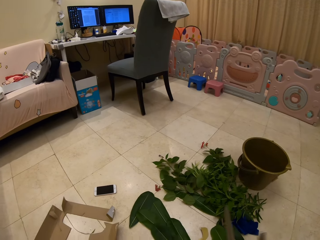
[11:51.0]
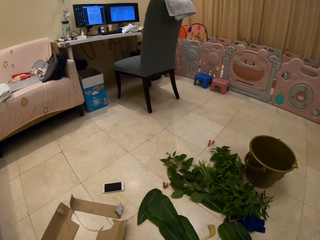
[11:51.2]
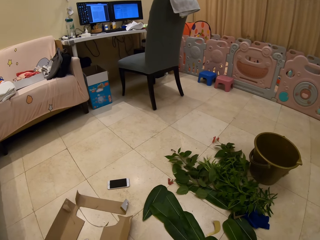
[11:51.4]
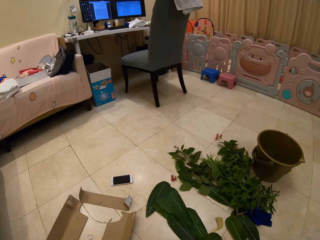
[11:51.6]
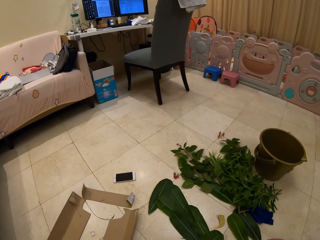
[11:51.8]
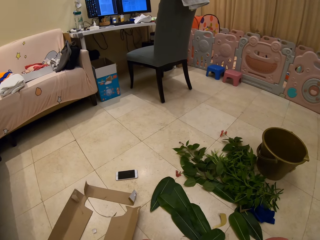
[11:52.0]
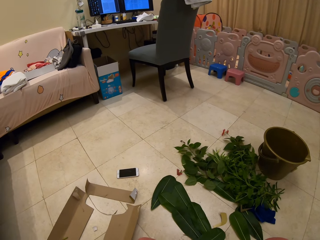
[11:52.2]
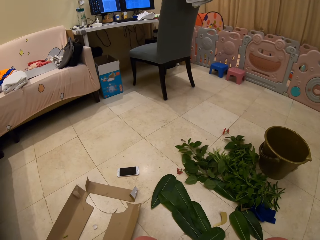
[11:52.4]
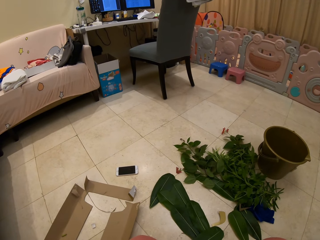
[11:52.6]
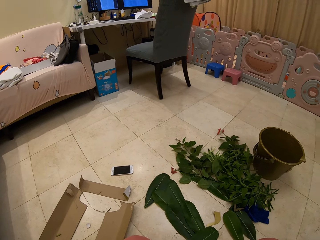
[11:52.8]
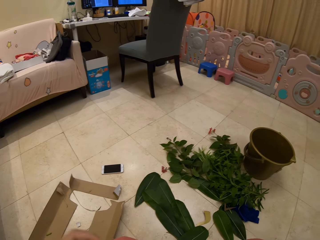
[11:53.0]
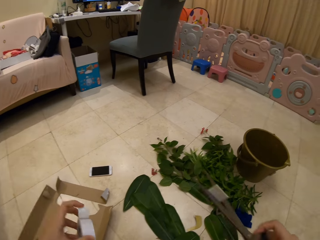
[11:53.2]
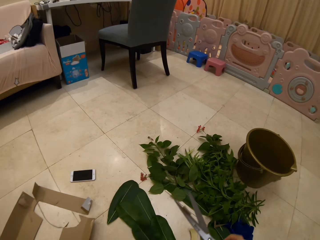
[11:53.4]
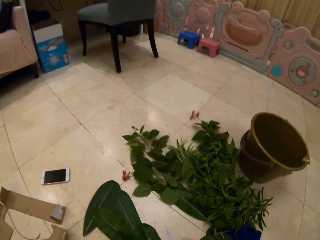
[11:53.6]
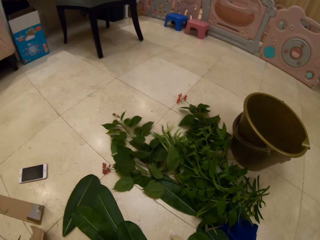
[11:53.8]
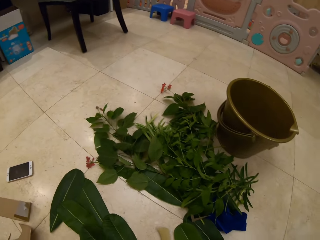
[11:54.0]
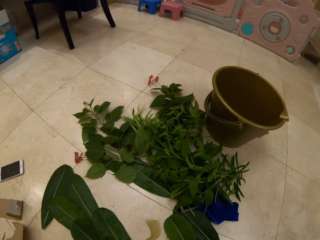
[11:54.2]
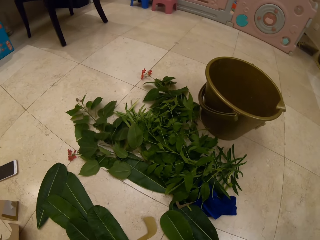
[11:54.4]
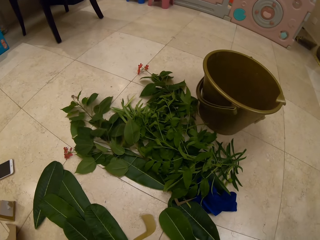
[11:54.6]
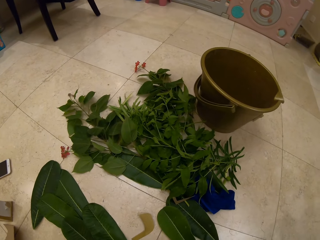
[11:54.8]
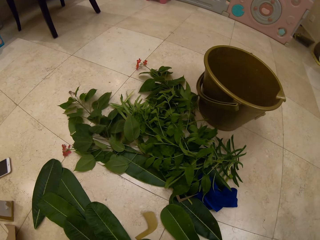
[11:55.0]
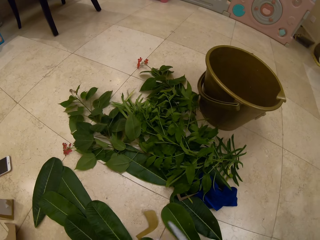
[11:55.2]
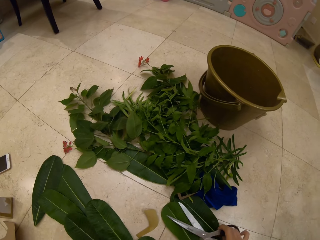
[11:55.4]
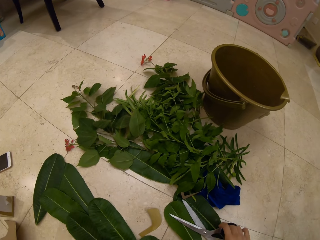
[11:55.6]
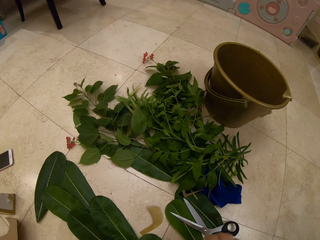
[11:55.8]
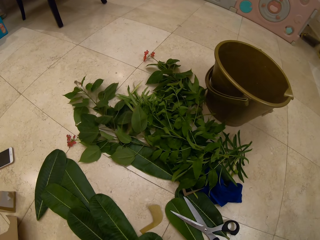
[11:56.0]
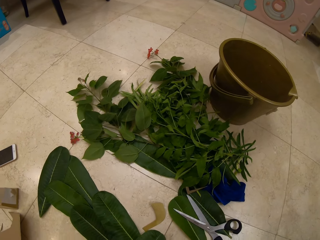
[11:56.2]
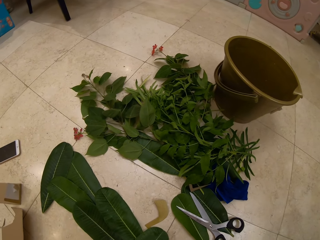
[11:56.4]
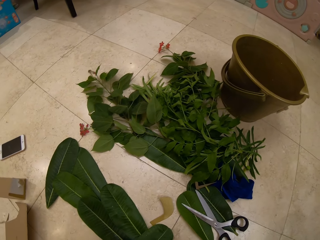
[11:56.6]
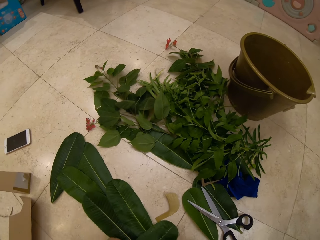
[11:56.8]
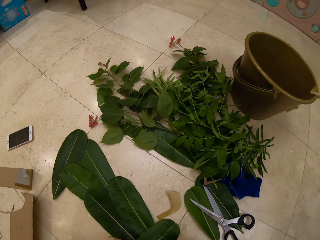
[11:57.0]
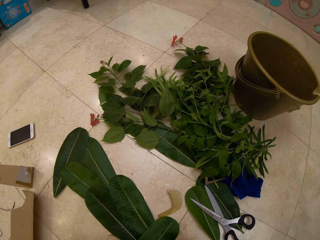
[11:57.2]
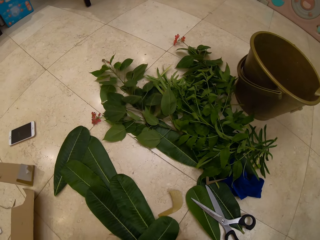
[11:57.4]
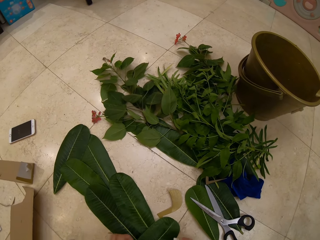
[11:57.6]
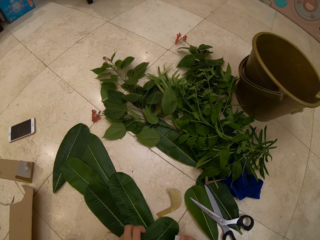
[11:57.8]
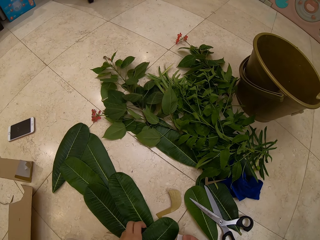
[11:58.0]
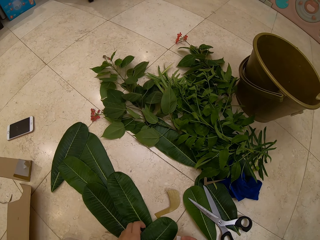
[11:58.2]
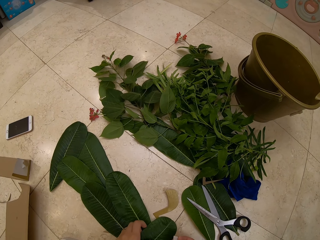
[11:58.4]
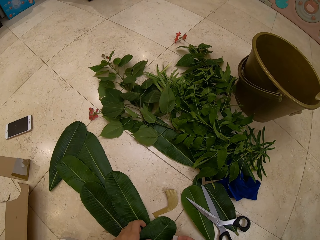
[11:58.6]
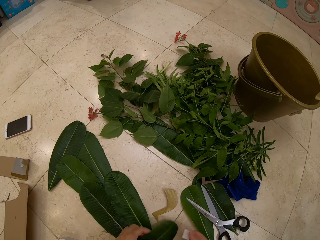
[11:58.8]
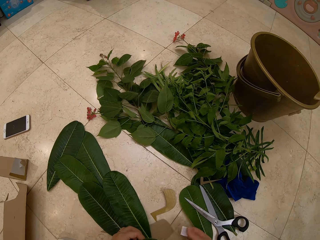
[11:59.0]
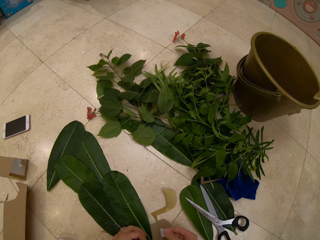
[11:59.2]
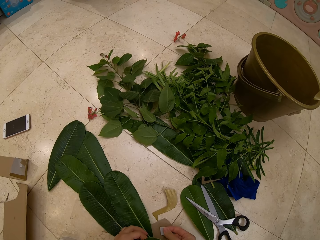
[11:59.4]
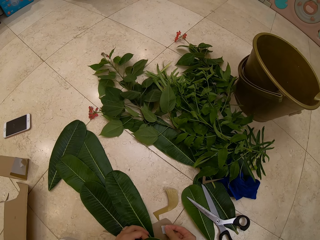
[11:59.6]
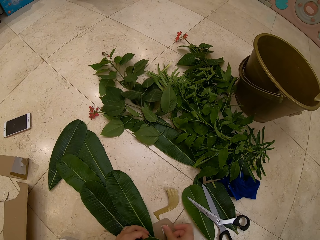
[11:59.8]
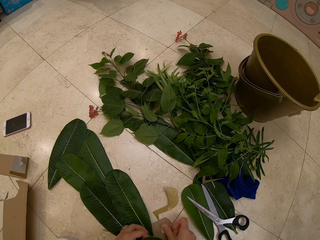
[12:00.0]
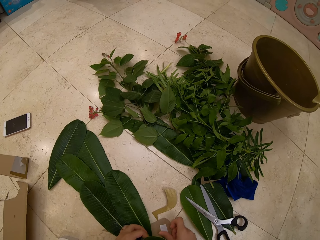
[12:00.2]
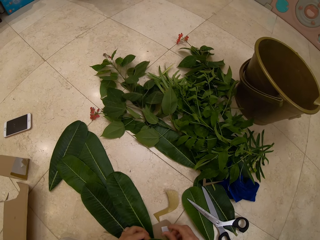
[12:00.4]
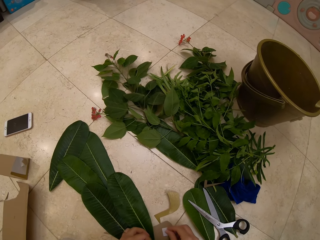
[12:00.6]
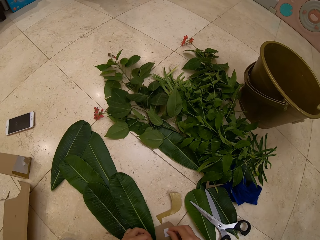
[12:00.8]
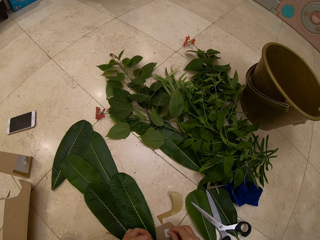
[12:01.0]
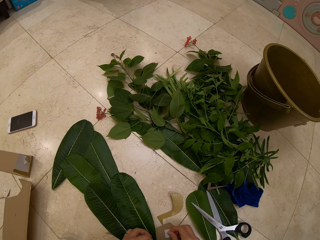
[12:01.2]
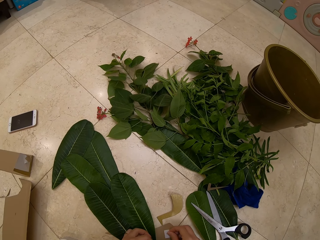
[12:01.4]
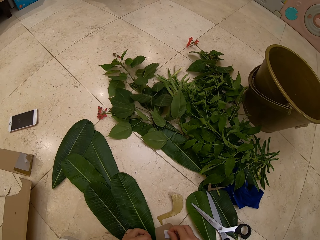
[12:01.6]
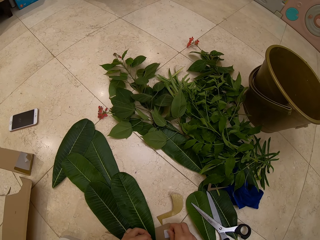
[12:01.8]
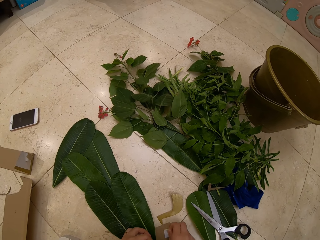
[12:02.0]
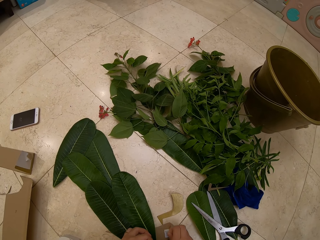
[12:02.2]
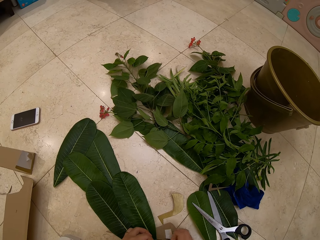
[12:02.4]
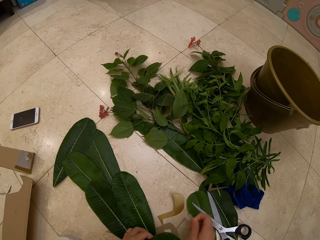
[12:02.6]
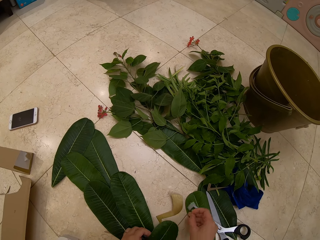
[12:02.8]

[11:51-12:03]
The camera wearer looks at the leaves decoration. They show up the scissors. They put the scissors down. They adjust the leaf on the cardboard. They put tape on the cardboard. A person runs the tap.

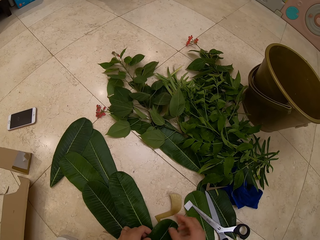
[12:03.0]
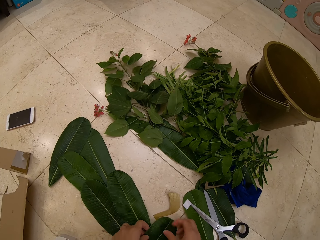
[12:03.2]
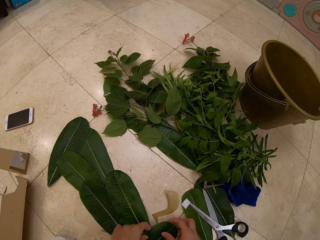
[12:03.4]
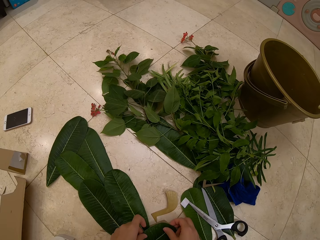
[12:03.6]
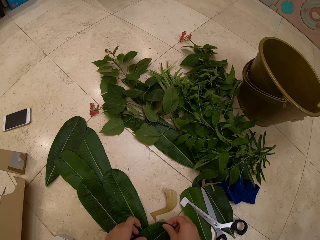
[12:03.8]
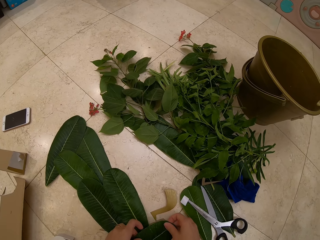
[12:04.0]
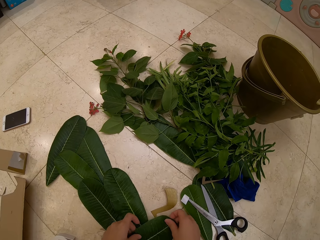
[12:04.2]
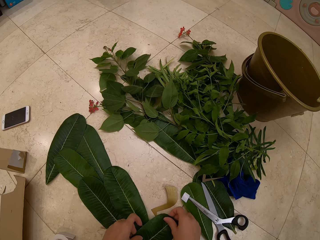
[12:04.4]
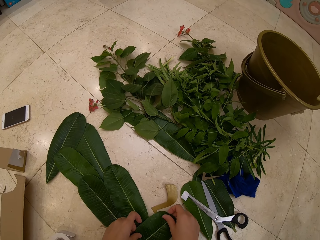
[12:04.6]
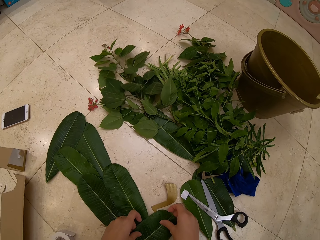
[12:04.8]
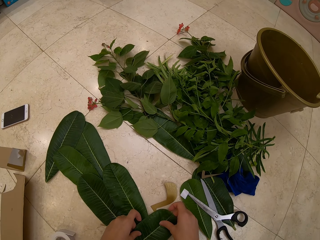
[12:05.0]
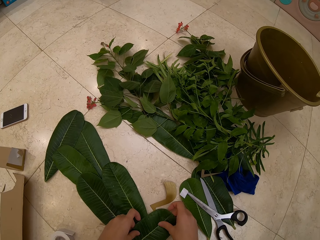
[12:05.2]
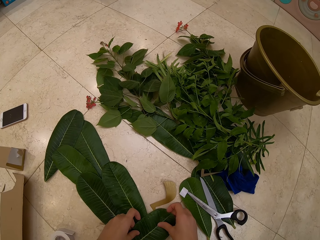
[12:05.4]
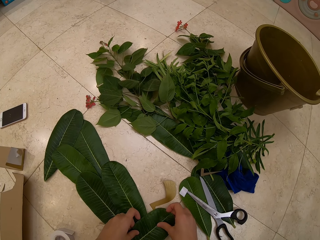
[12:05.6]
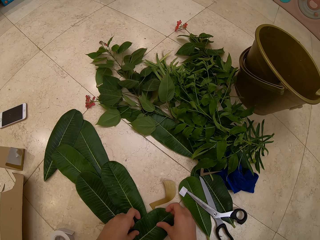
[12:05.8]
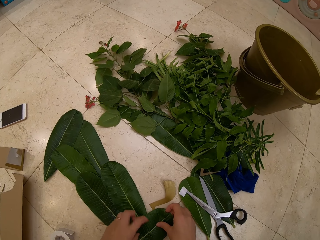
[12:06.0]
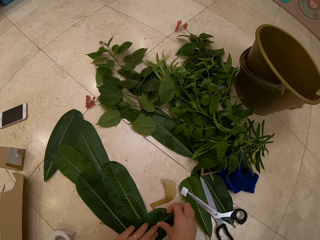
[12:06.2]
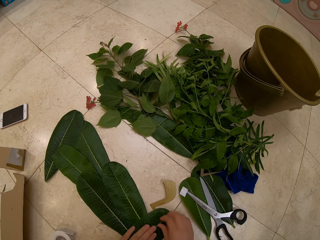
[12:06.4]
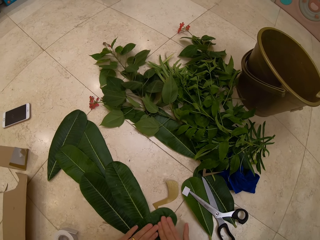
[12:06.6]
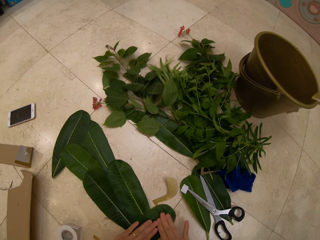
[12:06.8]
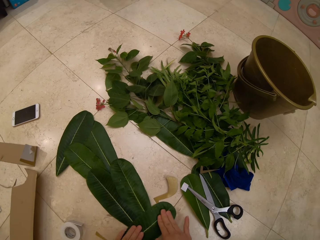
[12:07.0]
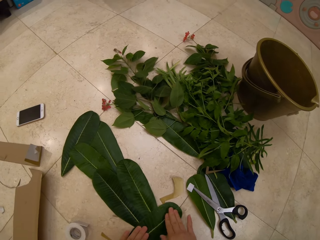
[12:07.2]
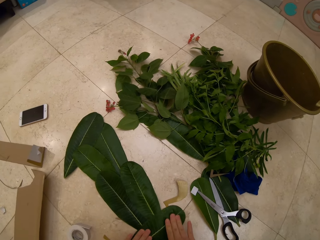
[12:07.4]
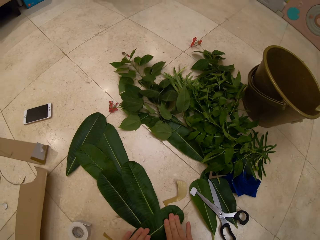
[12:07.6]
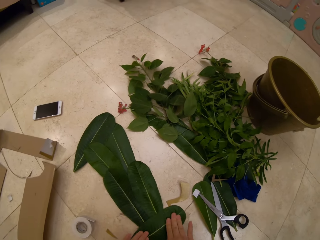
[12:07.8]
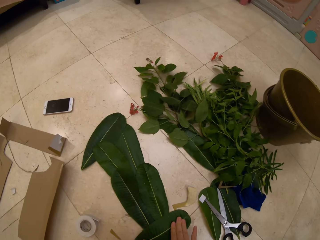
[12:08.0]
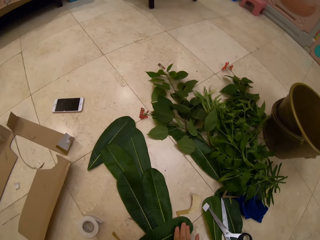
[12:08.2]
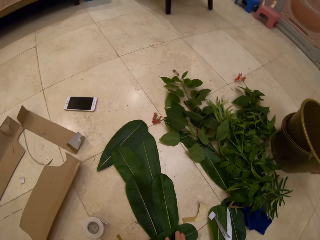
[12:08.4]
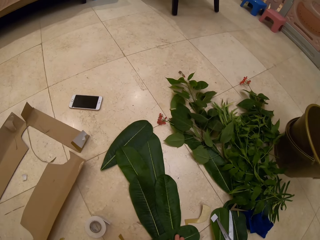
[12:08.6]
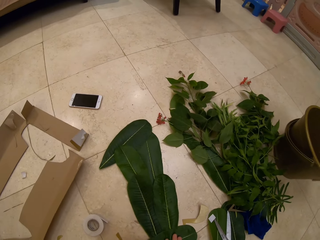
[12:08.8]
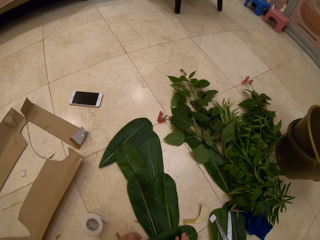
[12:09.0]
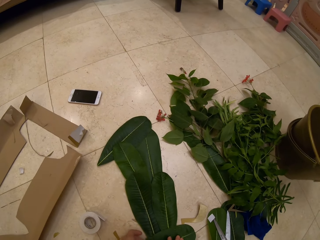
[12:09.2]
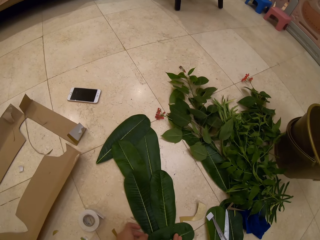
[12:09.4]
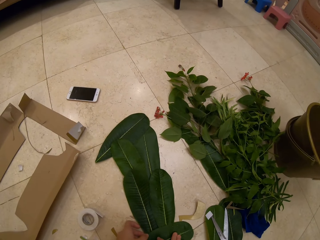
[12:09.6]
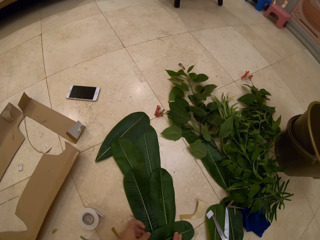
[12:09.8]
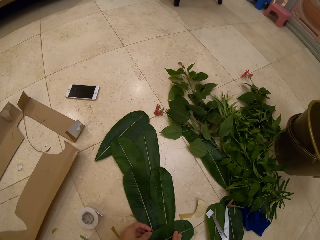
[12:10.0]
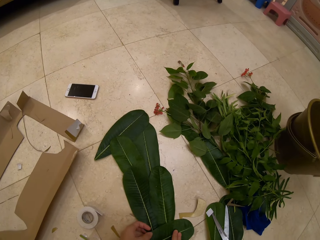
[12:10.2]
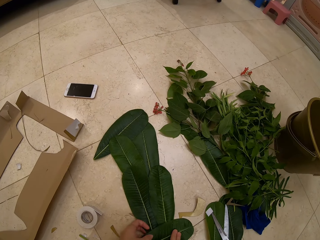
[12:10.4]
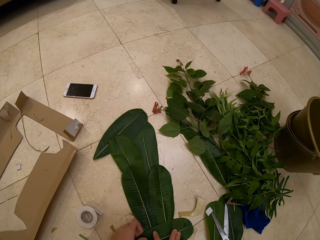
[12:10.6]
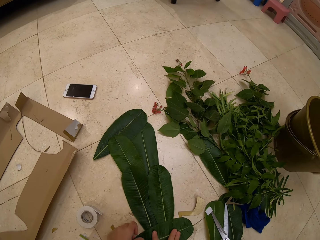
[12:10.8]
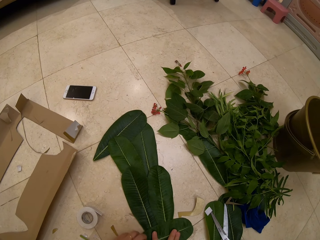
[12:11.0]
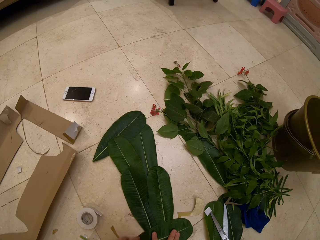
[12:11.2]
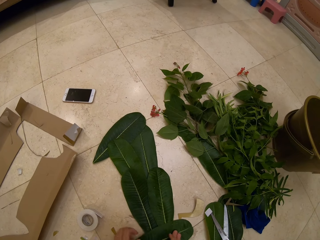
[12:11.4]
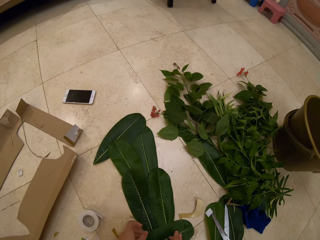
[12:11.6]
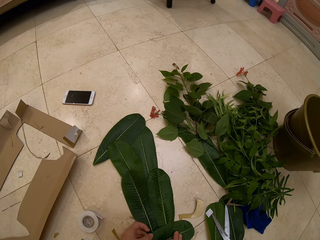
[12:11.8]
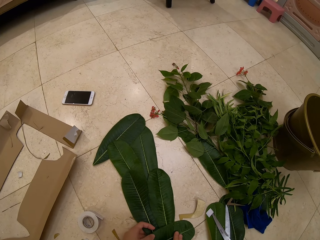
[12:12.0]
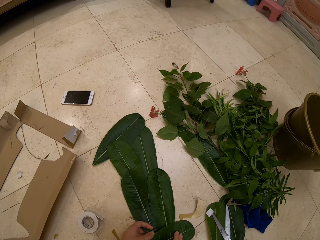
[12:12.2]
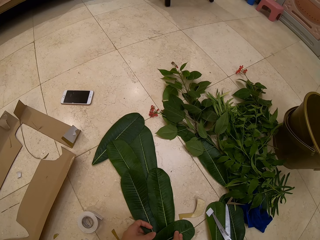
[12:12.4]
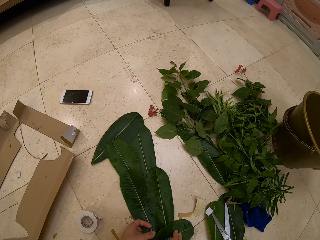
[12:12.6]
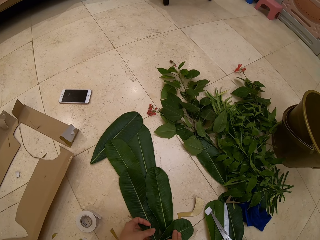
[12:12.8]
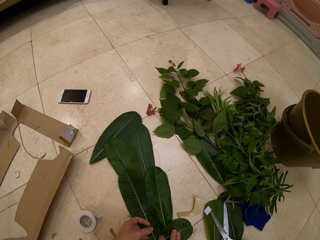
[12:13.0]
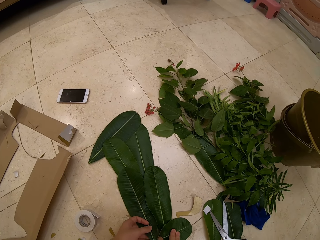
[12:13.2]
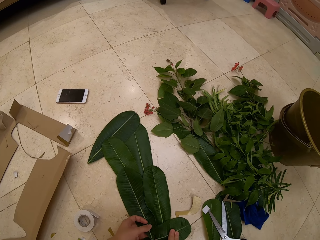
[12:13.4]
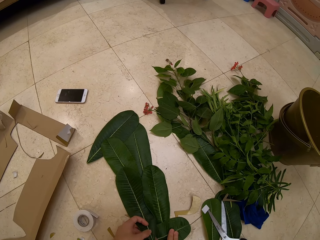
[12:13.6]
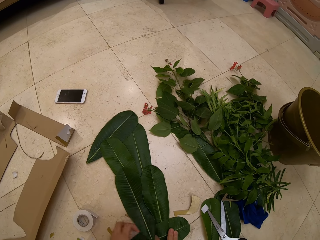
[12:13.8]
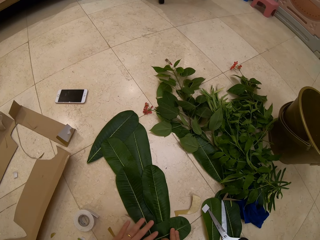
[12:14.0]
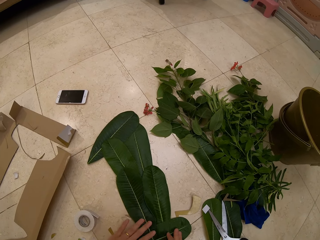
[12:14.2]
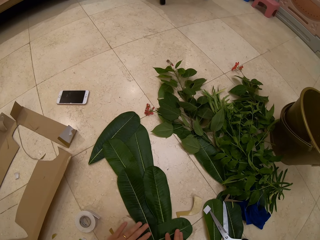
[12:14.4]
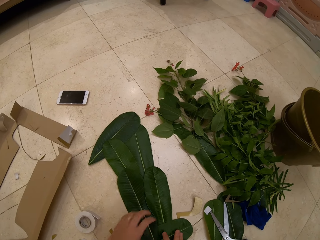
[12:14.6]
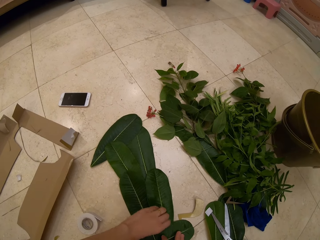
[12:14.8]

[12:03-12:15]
The camera wearer removes a piece of cardboard and places it on the floor. They place the leaf on the cardboard. They press the leaf on the cardboard.
